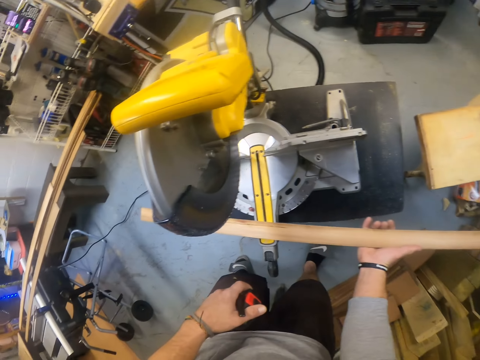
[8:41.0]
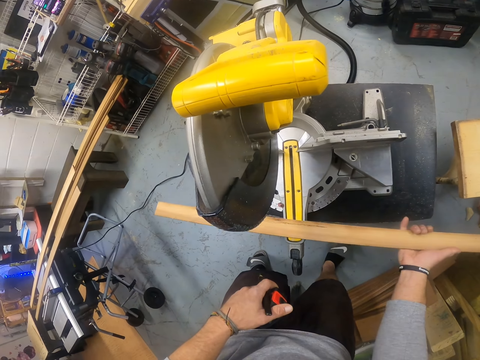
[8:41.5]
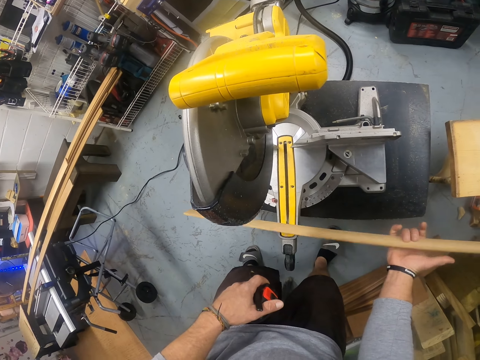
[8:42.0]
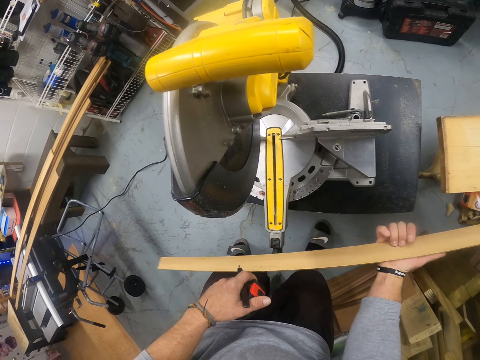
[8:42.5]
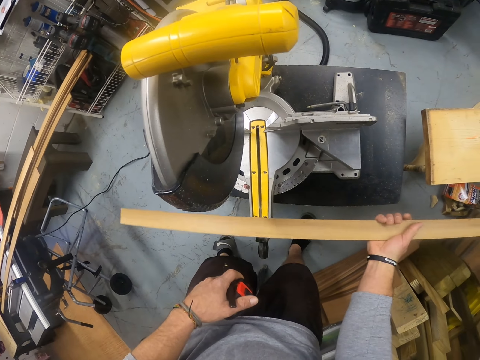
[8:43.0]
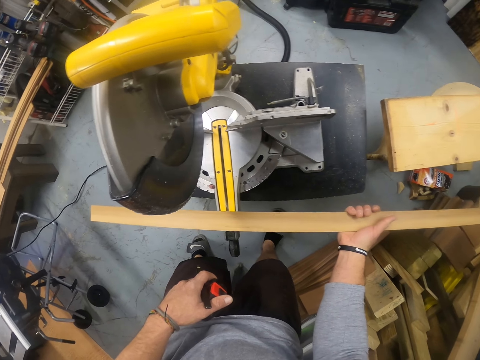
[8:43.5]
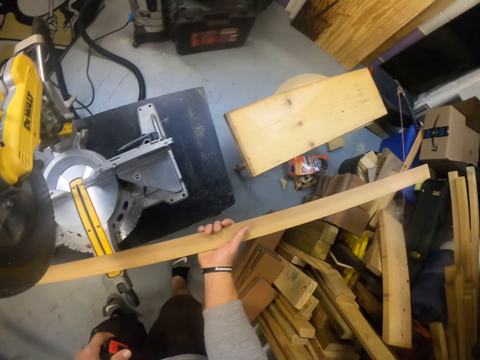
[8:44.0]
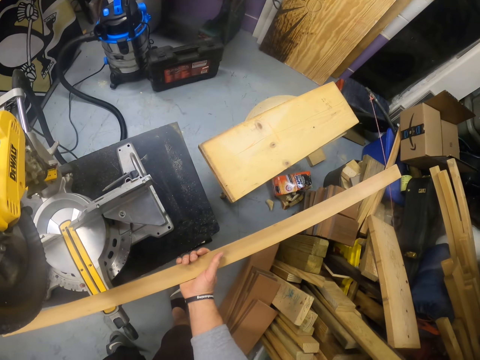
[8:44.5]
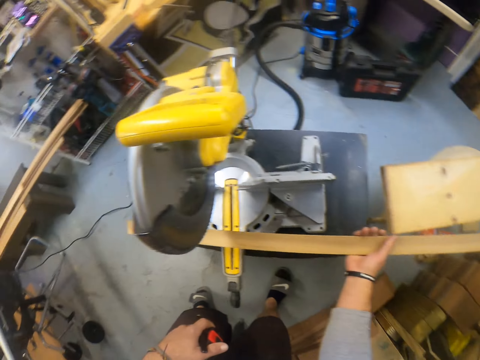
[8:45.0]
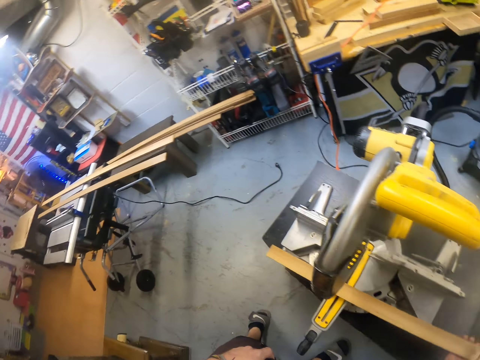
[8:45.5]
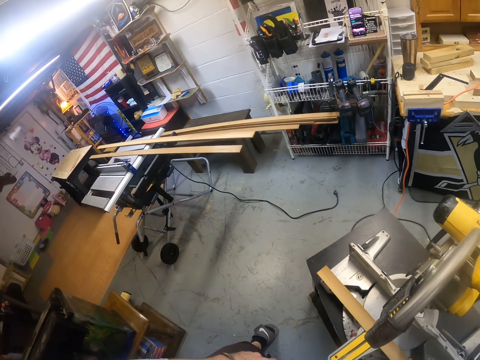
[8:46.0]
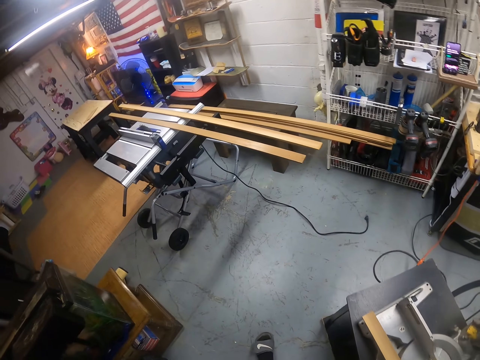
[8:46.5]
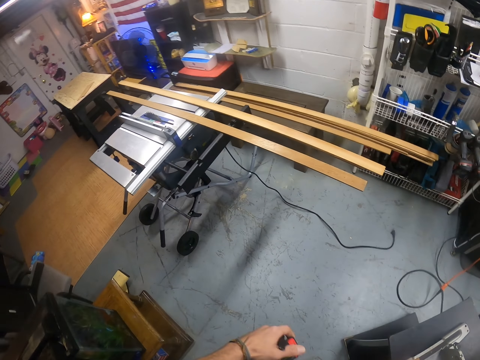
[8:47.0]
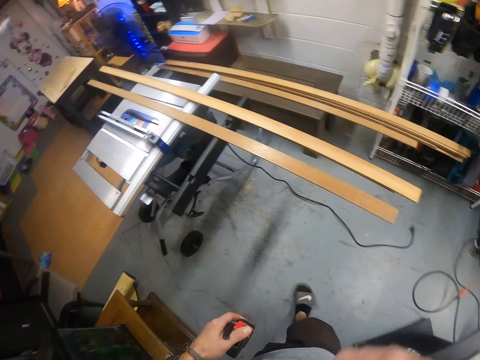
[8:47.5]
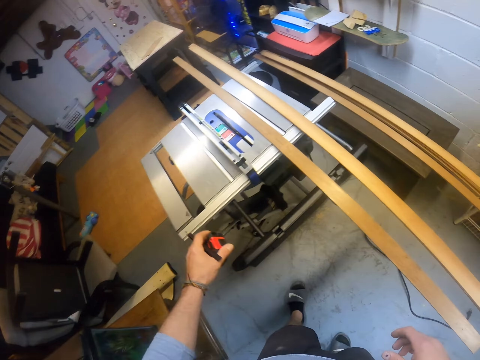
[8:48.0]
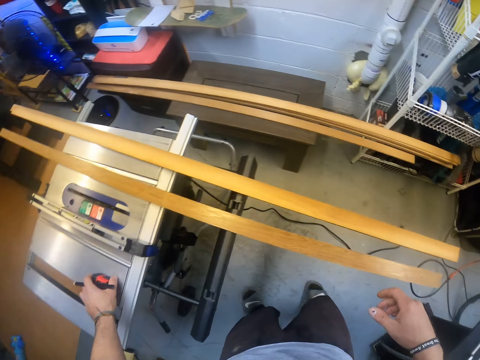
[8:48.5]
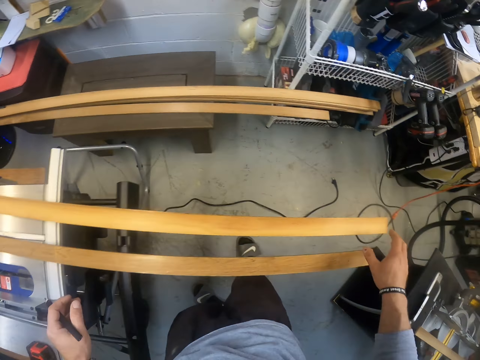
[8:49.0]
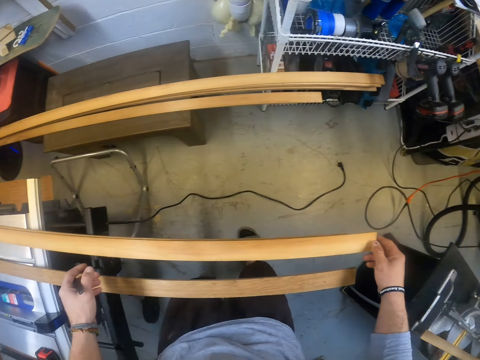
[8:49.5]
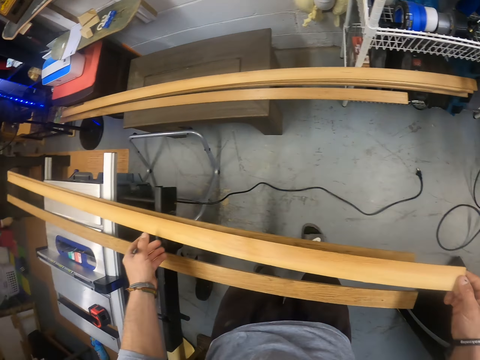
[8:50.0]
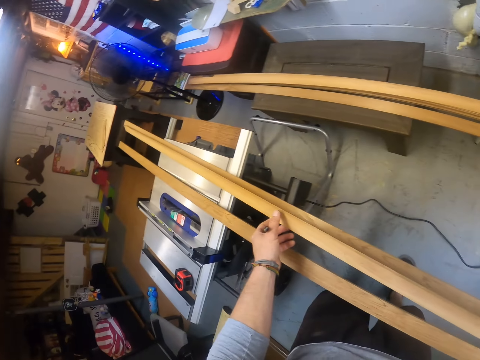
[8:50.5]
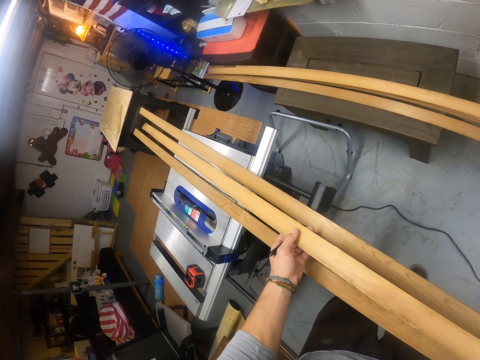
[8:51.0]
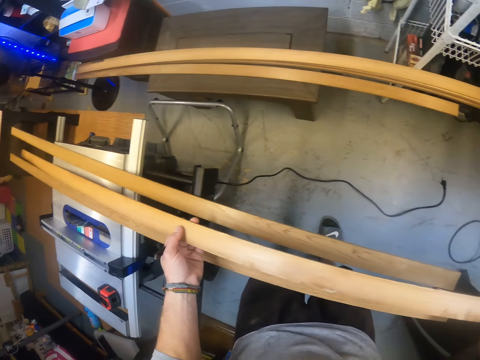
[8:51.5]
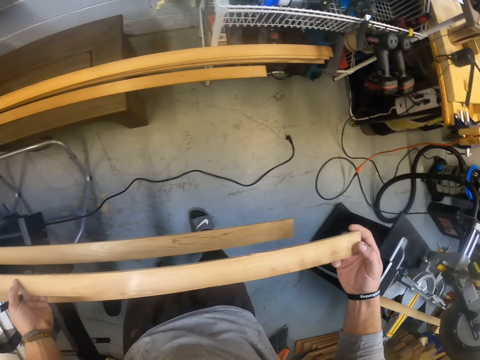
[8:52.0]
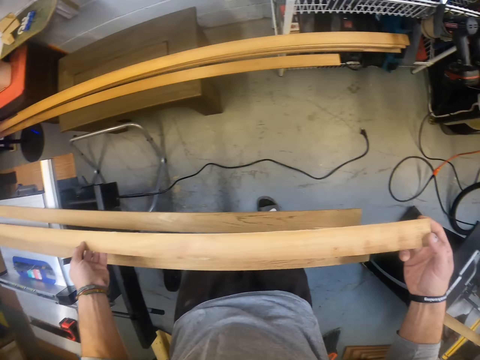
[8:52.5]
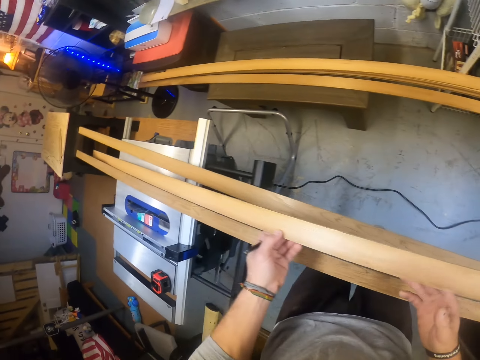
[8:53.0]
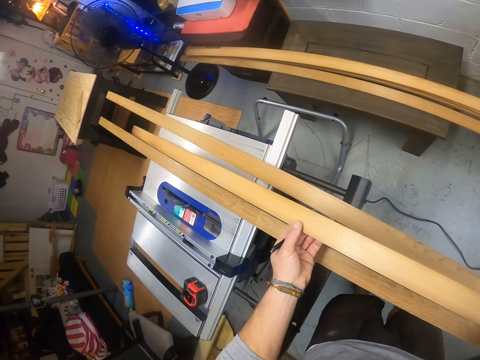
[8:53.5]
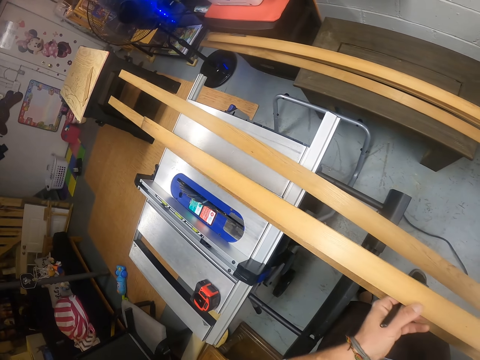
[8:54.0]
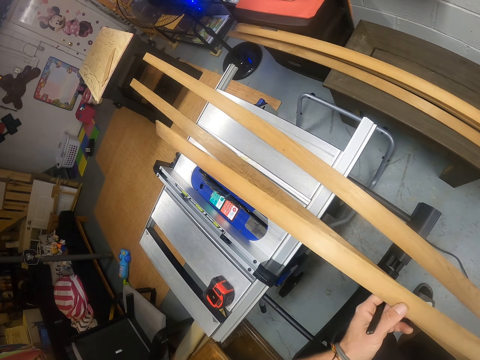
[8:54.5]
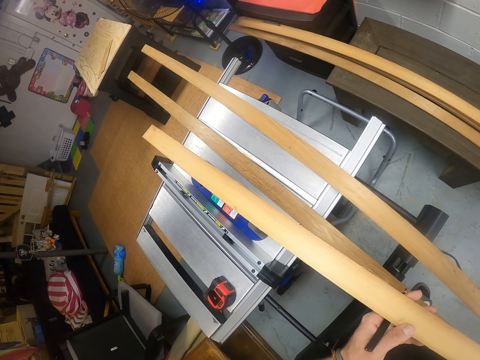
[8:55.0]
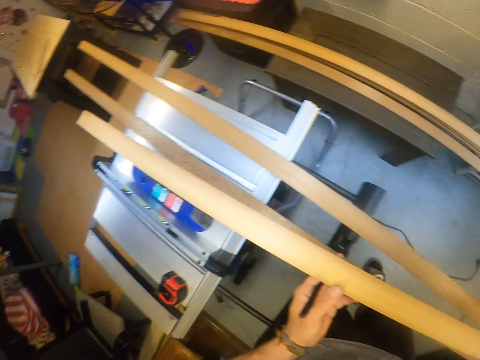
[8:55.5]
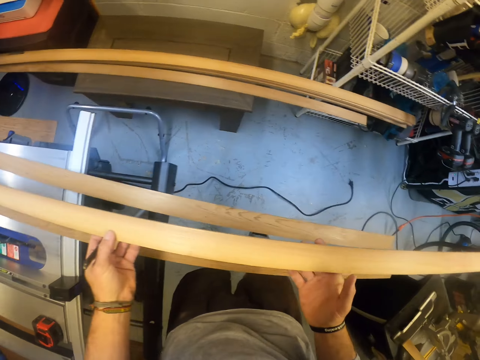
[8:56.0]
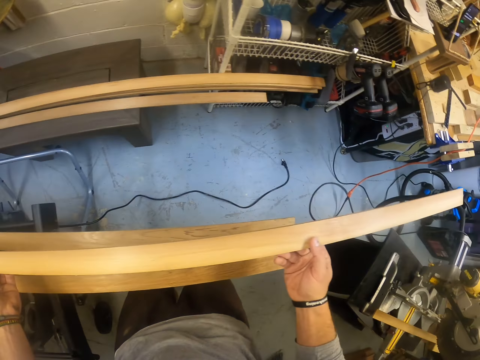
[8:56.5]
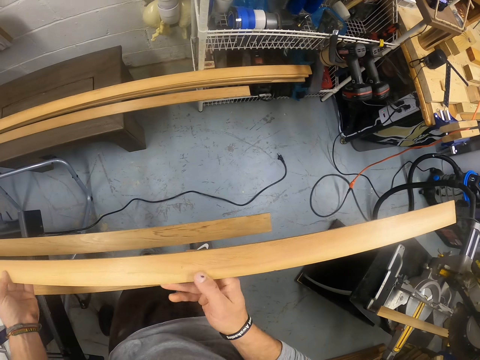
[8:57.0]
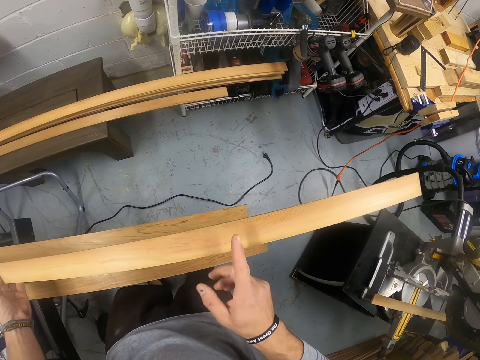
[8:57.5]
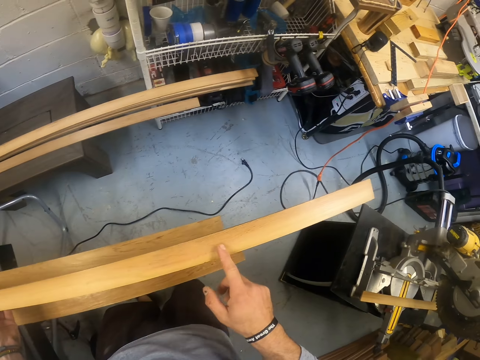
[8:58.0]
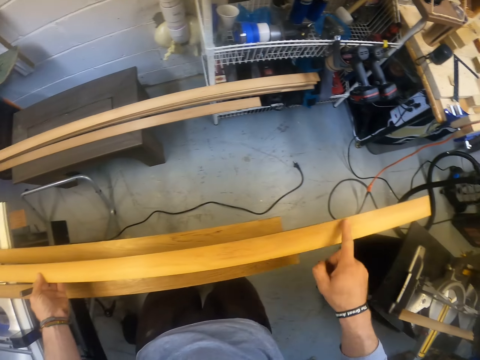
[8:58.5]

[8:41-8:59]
The camera wearer looks at the wood. He drops the plank on the miter saw with his right hand. He walks. He drops the measuring tape on the saw table machine with his left hand. He picks the wood. He carries a plank on the table saw machine with both hands. He looks at the wood.

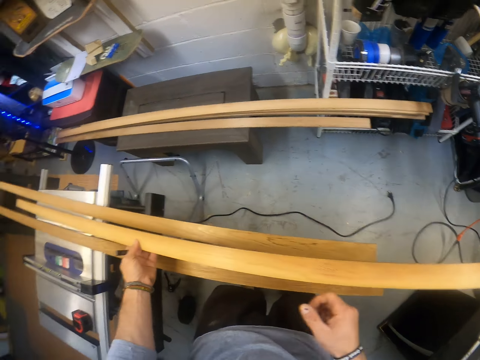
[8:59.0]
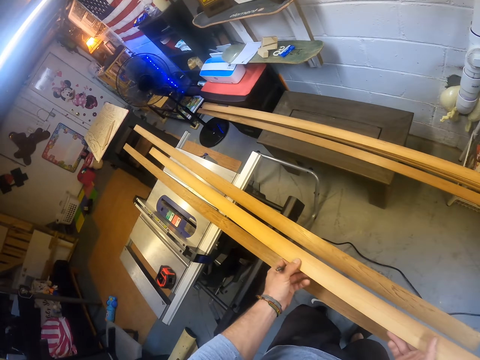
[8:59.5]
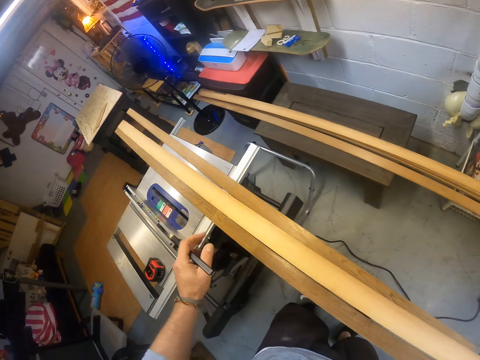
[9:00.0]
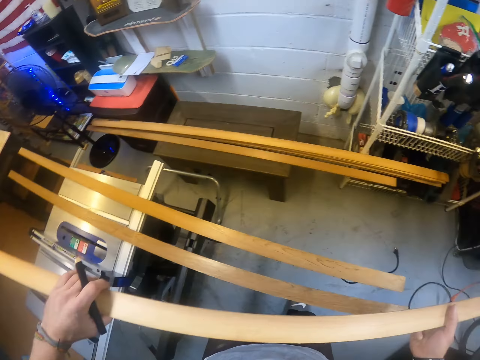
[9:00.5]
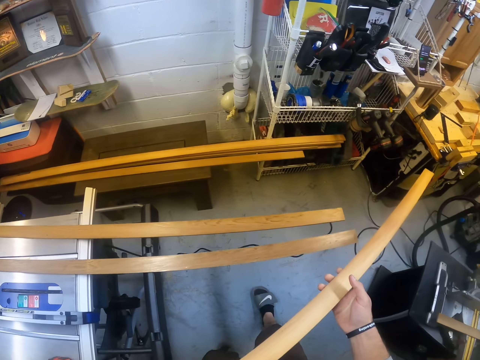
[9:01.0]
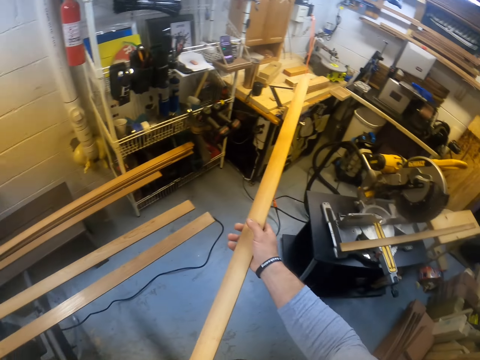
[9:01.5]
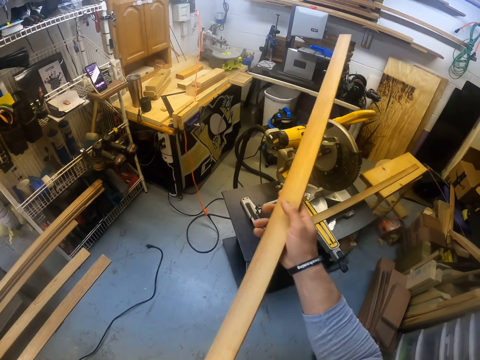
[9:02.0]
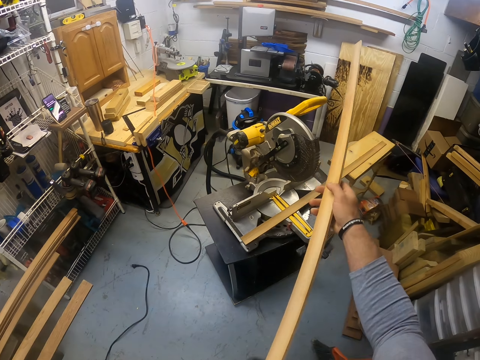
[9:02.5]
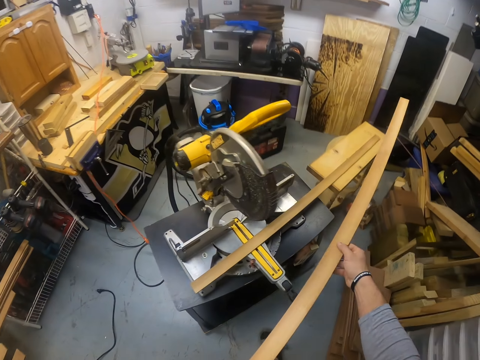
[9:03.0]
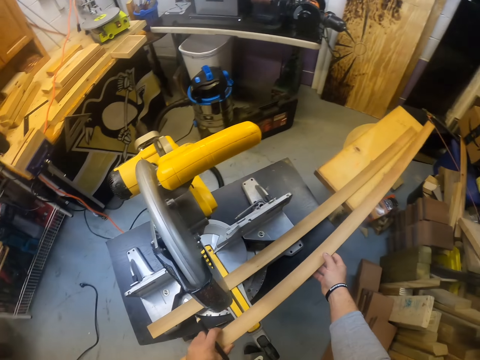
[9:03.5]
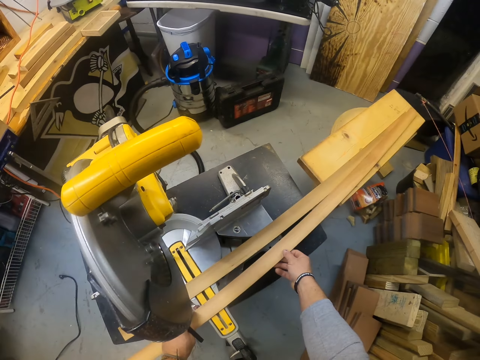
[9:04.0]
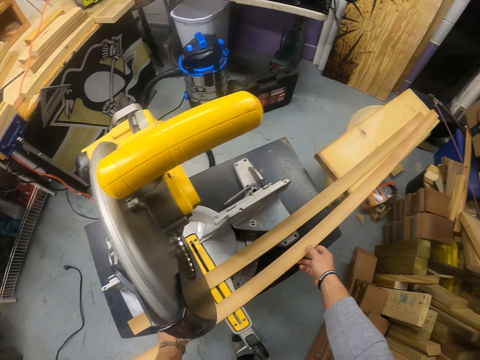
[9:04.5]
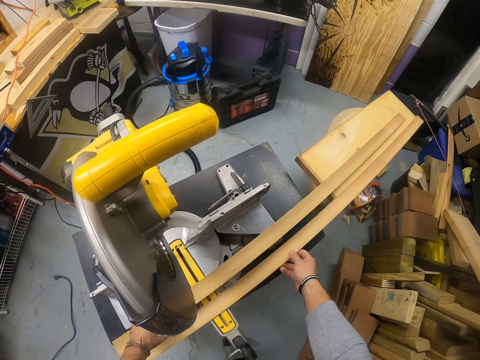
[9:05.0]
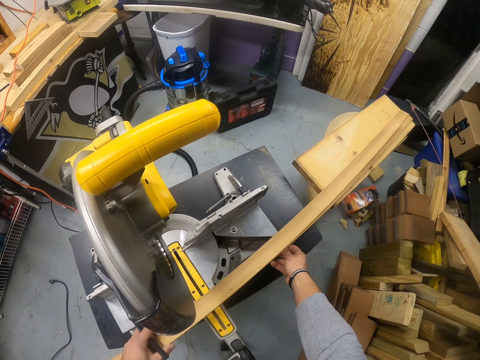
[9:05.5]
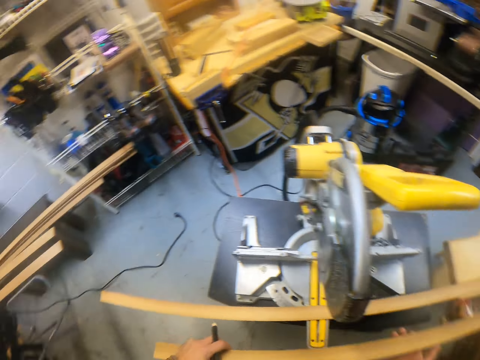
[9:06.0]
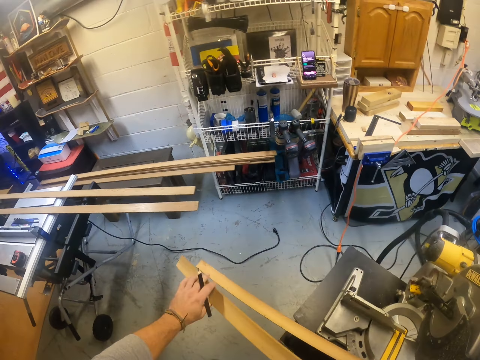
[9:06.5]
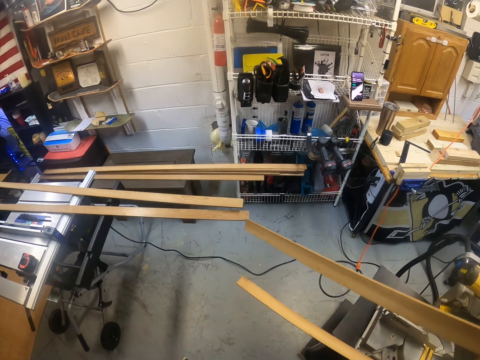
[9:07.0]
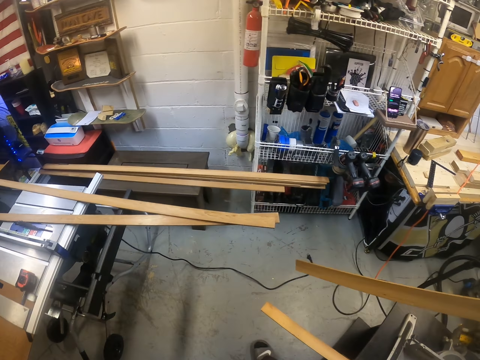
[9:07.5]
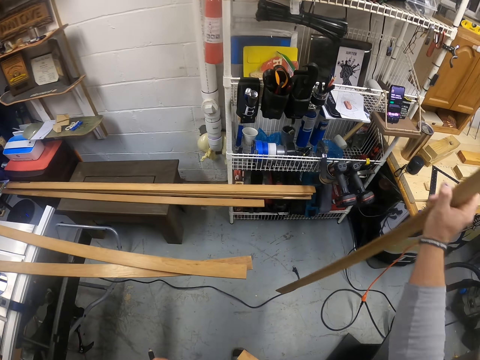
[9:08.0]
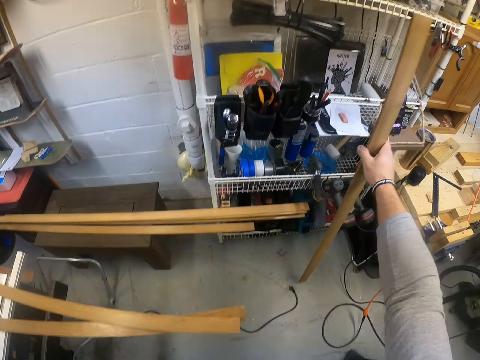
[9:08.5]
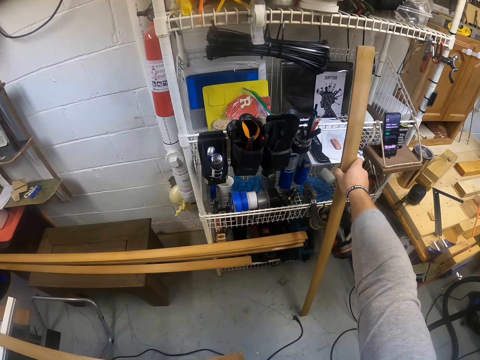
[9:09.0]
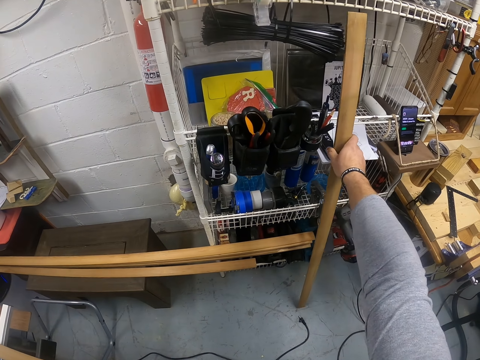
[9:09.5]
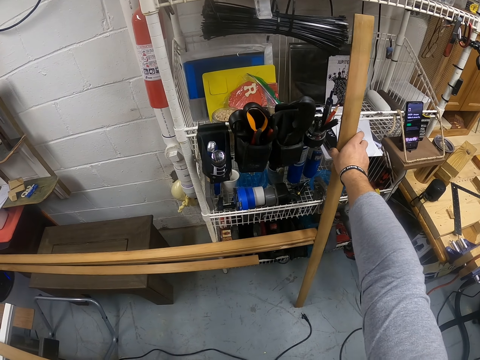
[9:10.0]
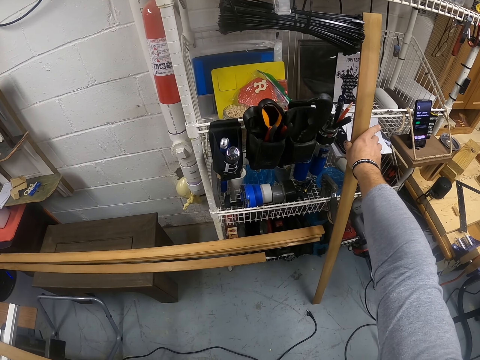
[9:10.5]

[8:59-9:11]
The camera wearer lifts the wood. He walks. He drops the plank on the miter saw with both hands. He picks the plank on the miter saw with his left hand. He moves the wood. He drops the plank beside a shelf with his right hand.
